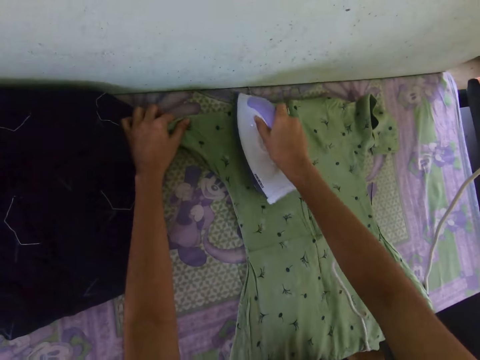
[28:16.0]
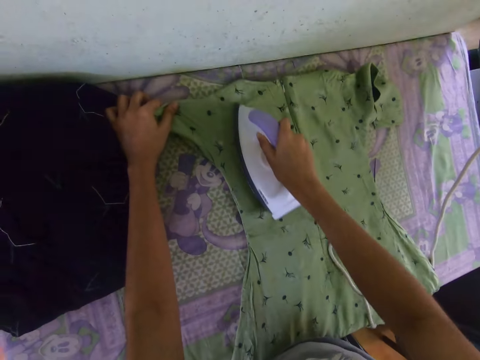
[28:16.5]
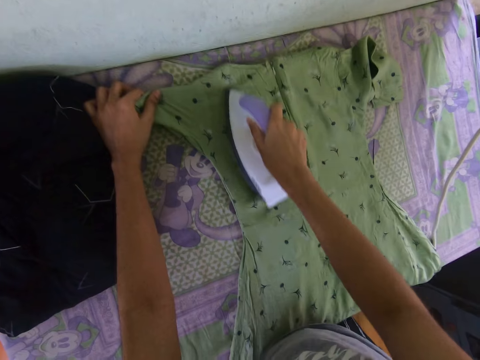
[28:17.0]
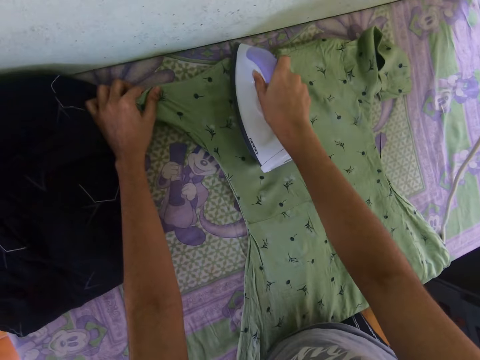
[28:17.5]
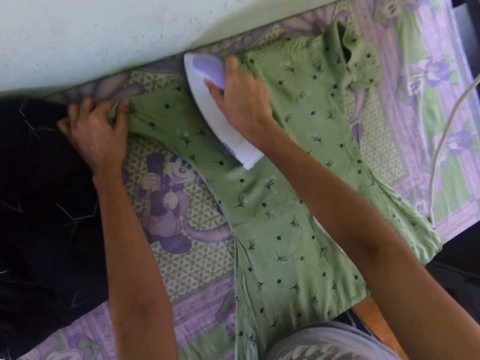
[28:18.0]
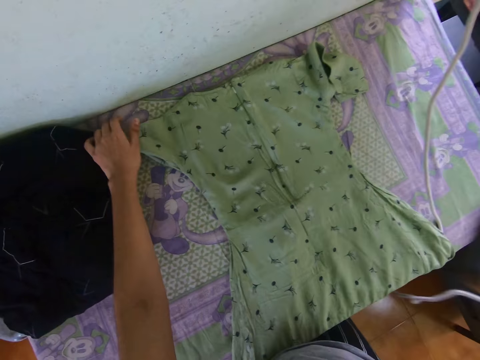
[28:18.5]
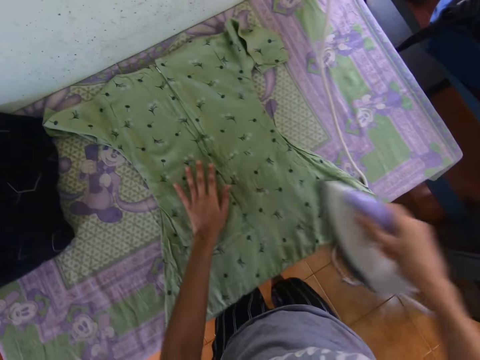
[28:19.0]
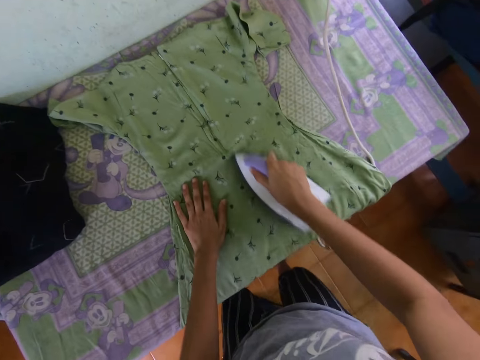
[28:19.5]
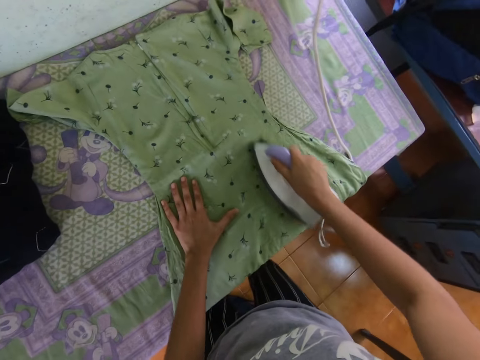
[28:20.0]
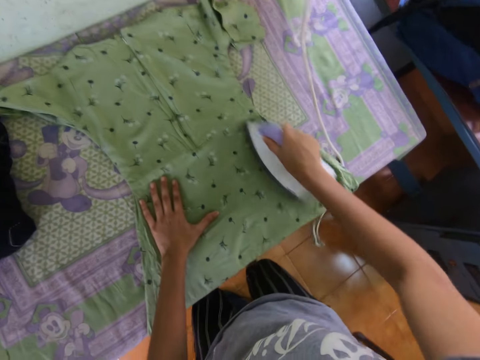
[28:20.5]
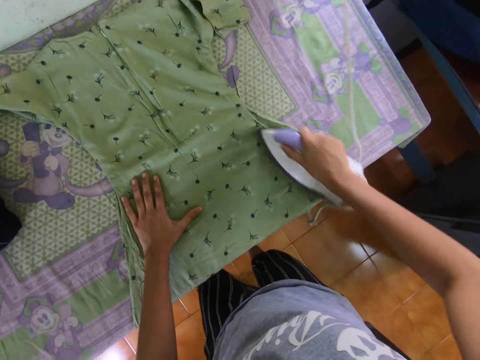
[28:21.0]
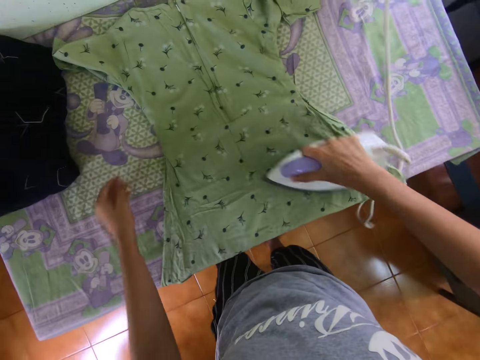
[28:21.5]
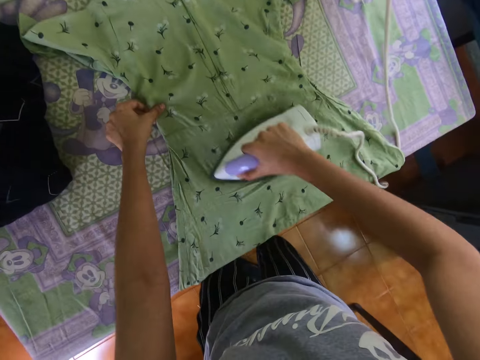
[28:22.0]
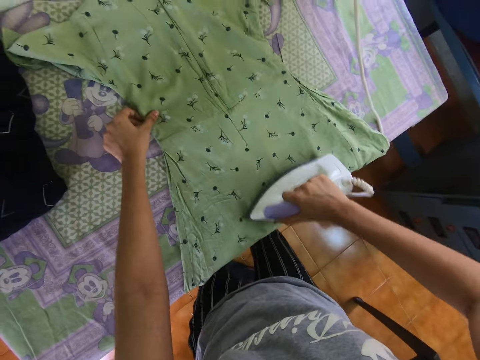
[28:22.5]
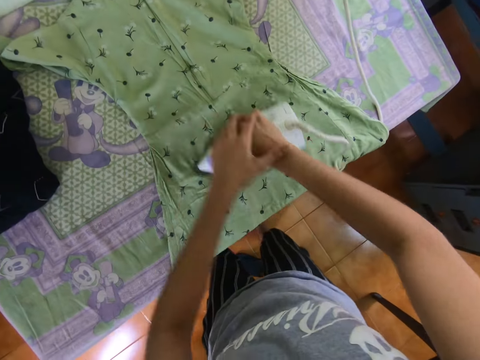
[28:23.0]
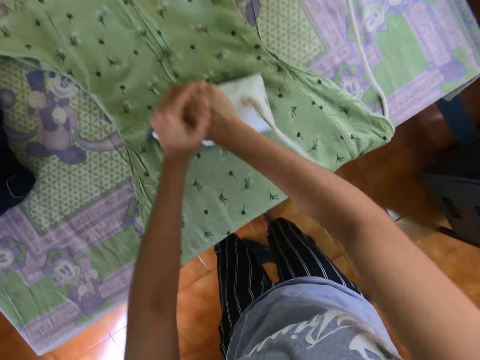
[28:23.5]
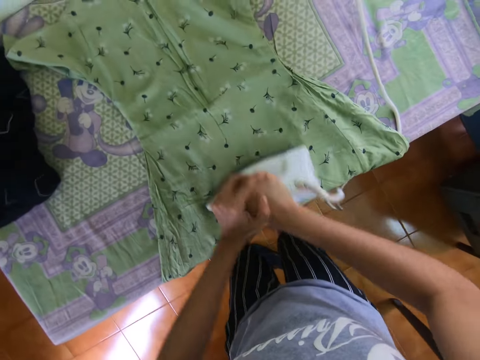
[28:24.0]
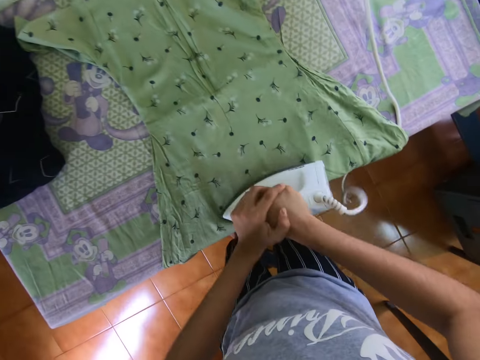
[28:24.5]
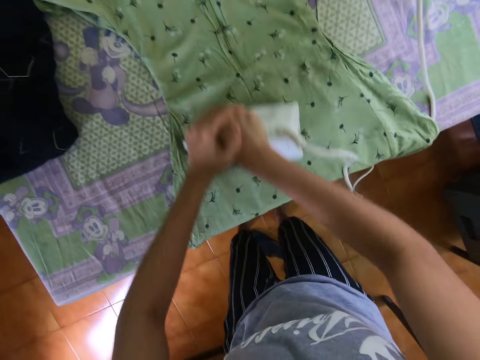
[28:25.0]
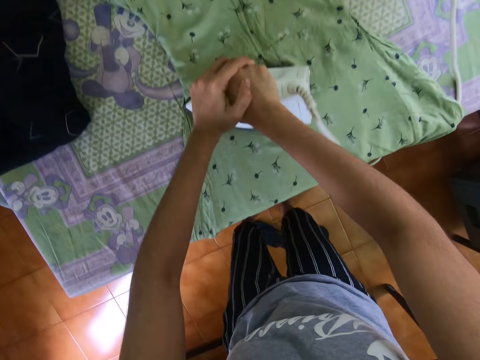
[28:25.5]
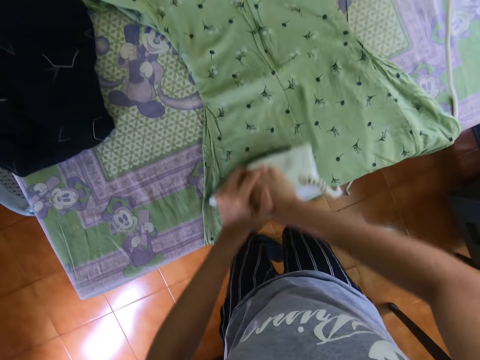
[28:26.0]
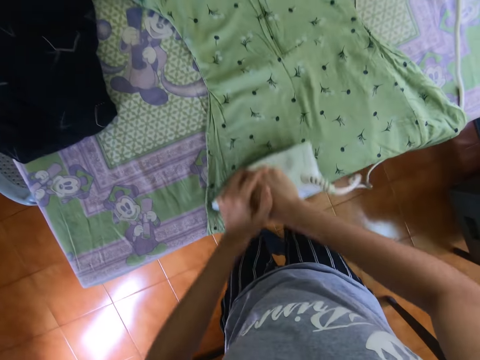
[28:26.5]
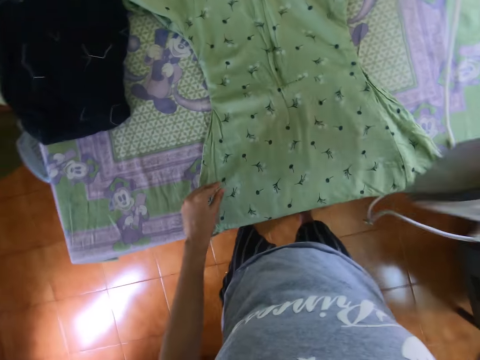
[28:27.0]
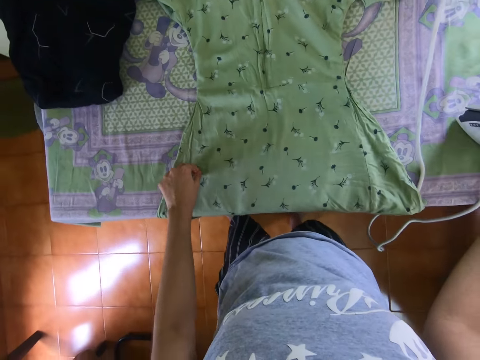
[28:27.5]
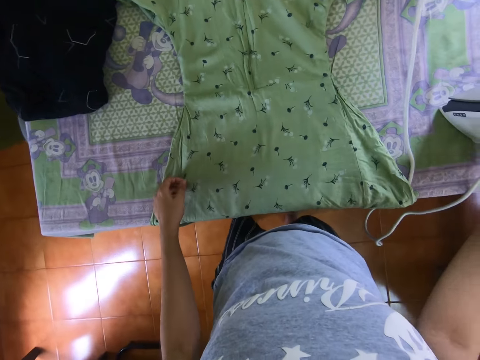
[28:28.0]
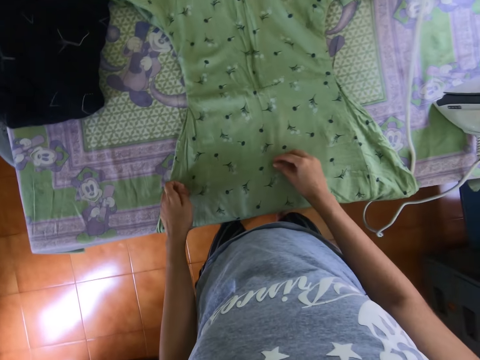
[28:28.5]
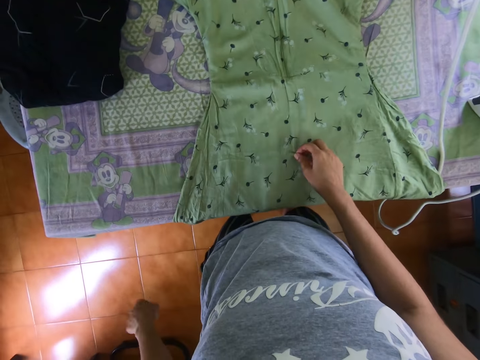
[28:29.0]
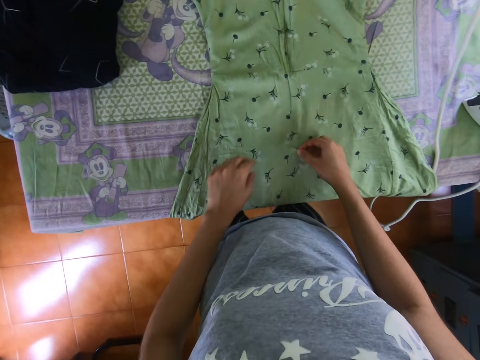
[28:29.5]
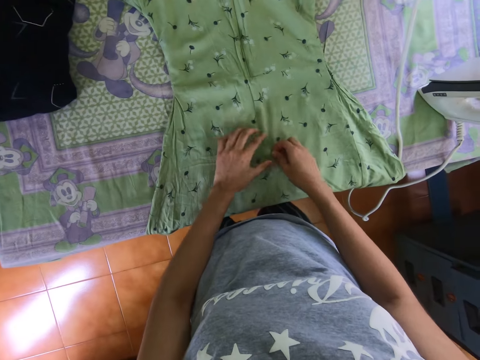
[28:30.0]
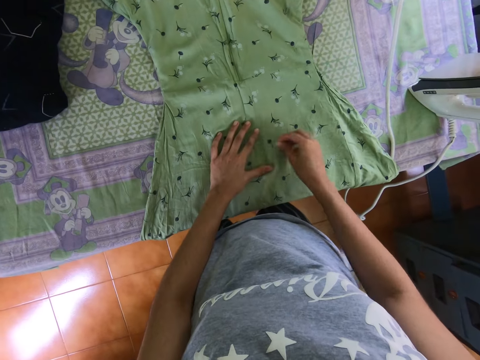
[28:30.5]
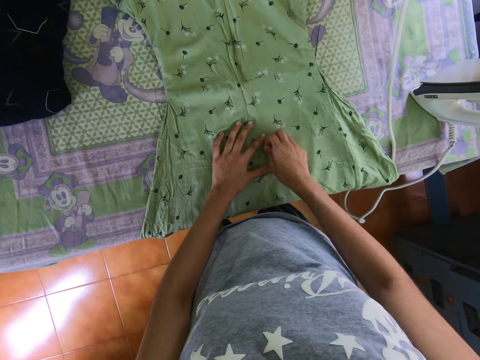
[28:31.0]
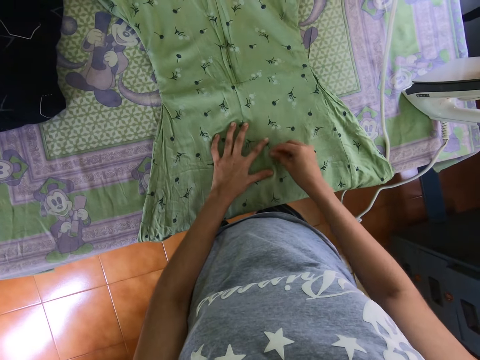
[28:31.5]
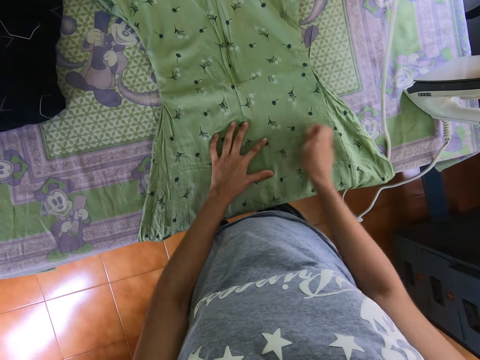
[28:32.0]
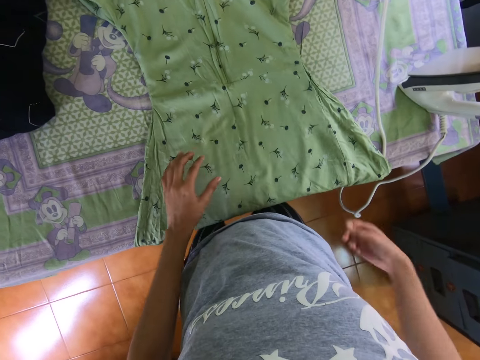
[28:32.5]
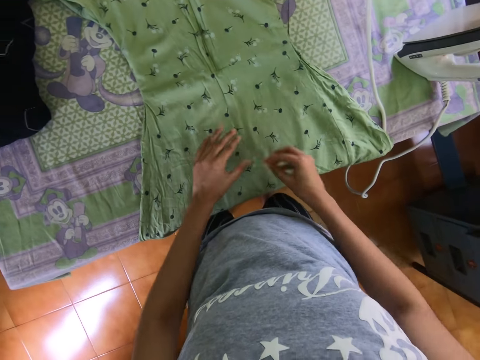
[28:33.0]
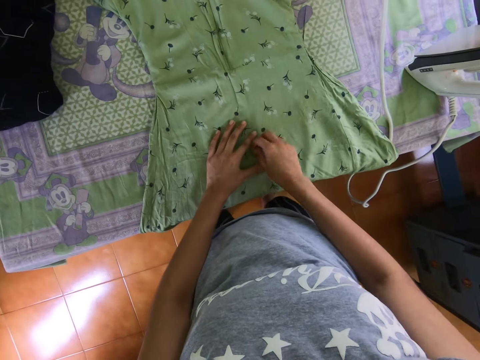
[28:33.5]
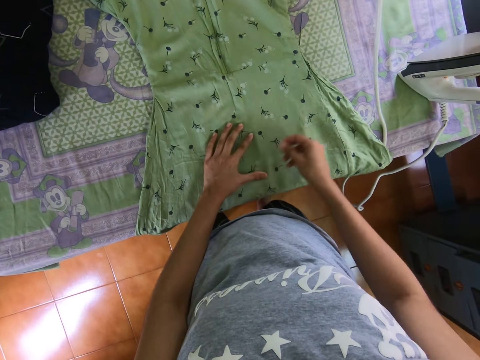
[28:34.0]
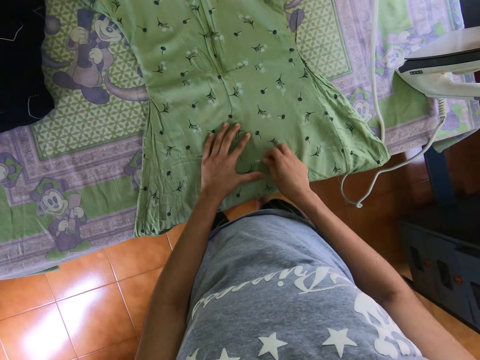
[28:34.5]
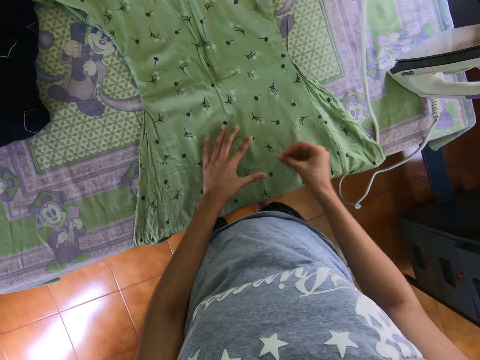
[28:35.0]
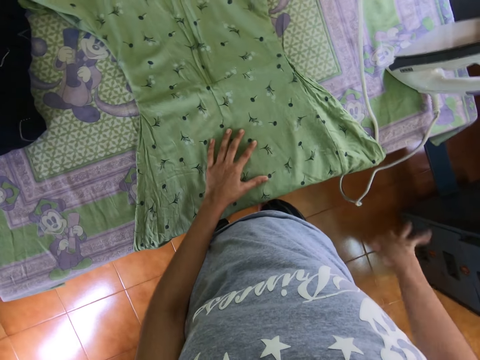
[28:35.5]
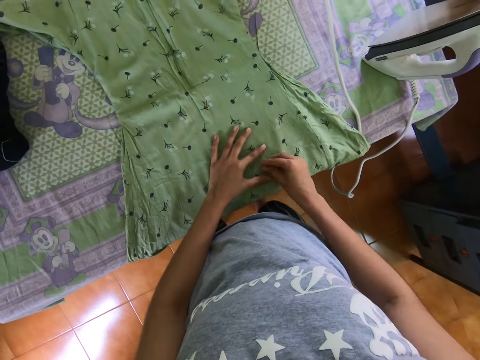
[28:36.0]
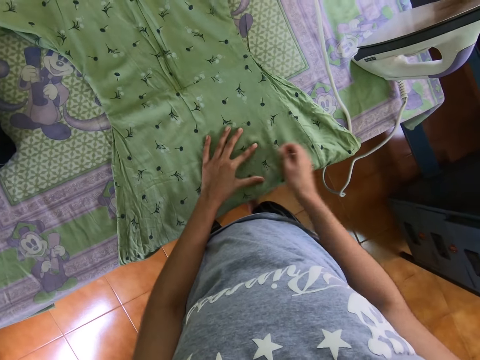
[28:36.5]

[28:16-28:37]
The camera wearer places the iron box on the table. They pluck a thread from the dress.

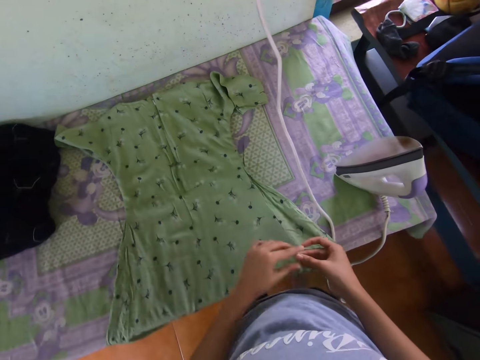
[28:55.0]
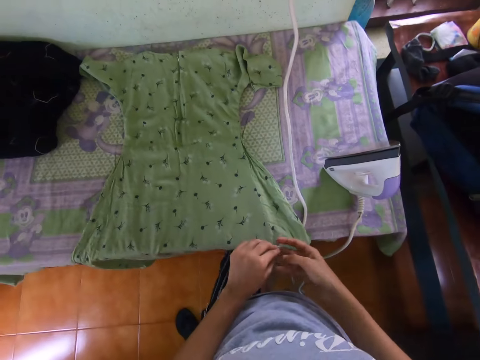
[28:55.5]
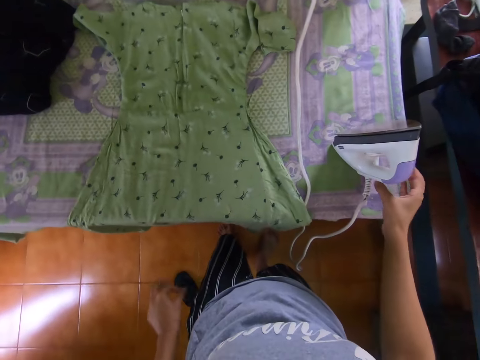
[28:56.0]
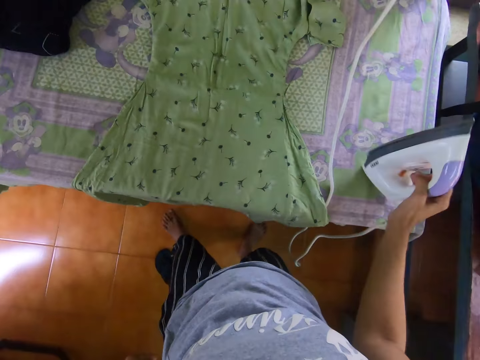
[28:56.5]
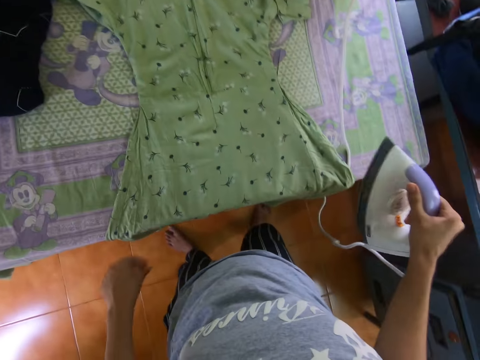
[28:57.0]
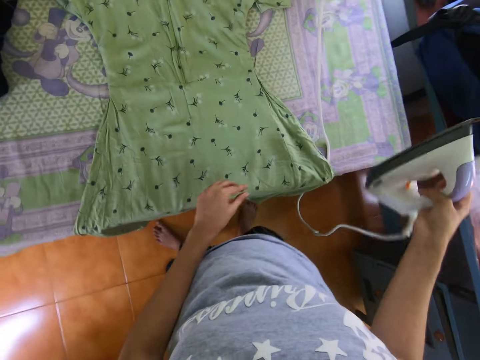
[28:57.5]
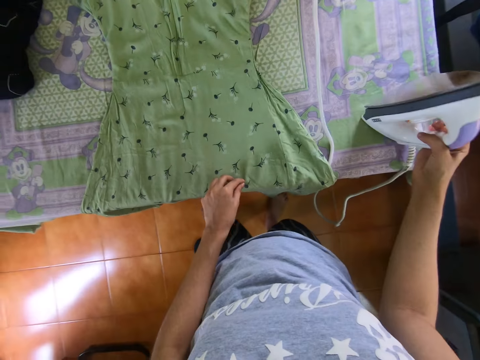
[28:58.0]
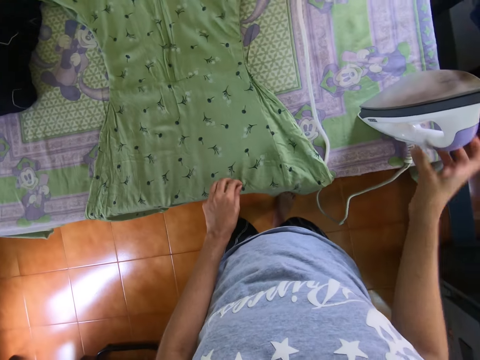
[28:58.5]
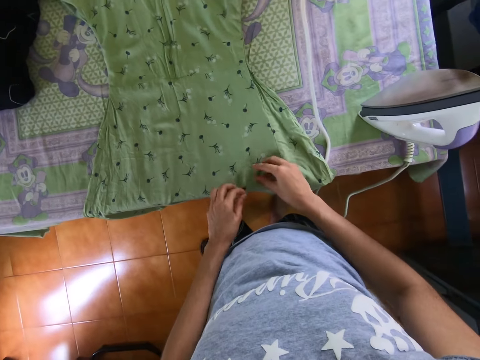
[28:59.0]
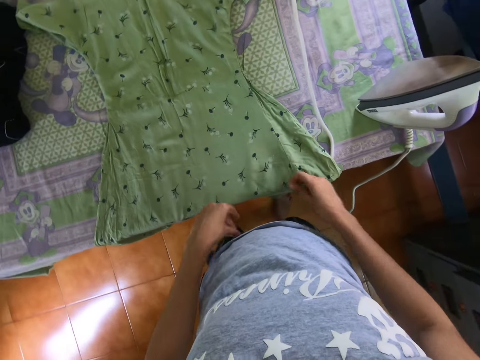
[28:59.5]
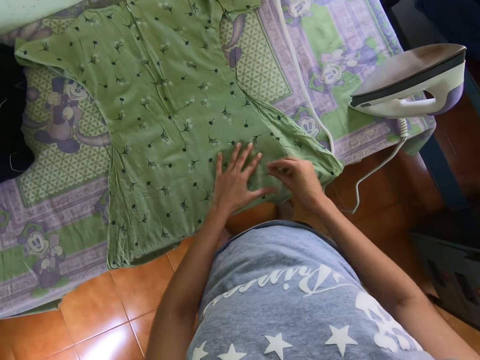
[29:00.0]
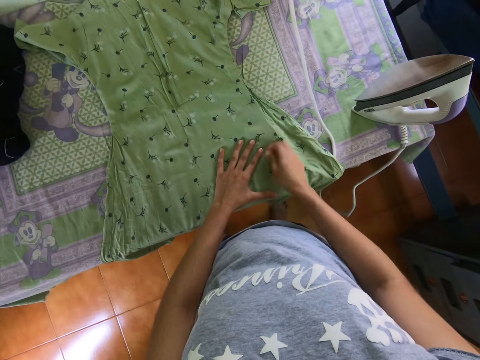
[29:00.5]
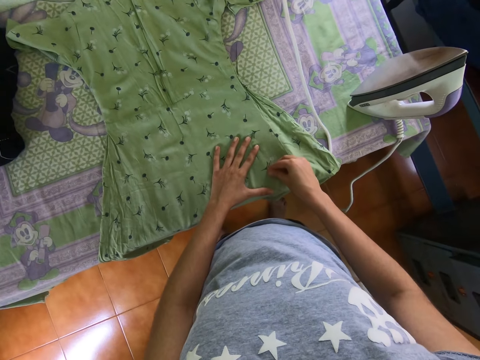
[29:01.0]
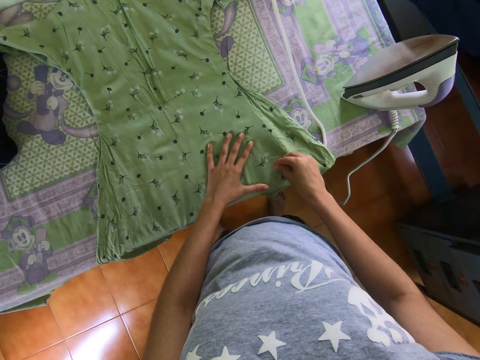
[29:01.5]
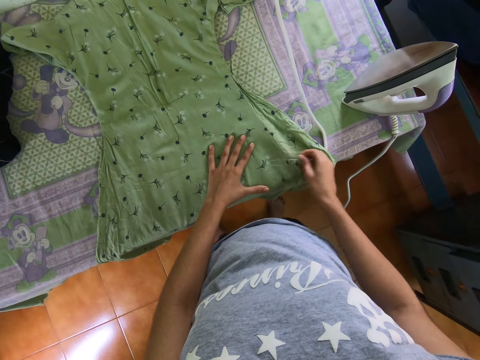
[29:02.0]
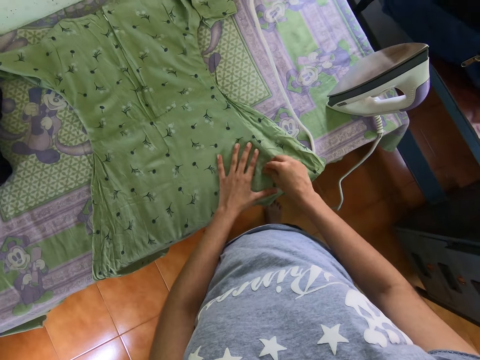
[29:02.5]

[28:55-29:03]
The camera wearer lifts the iron or iron box from the table. They place the iron box on the table. They pluck a thread from the dress.
